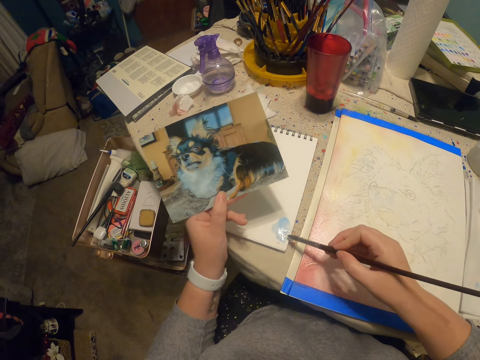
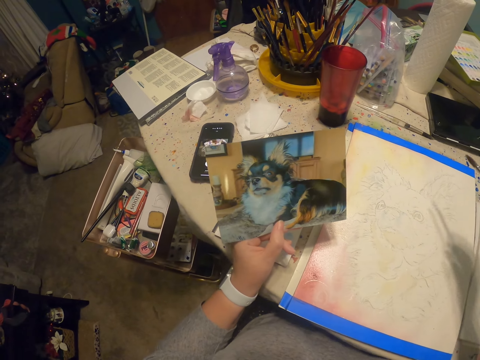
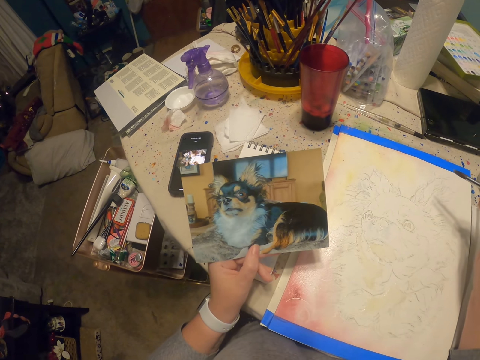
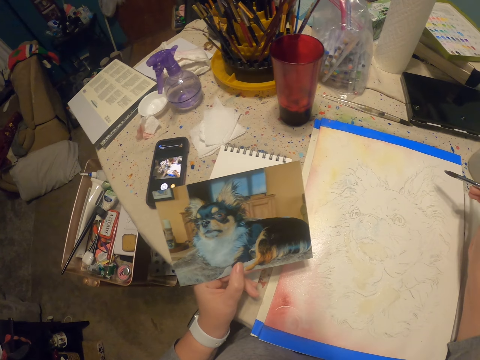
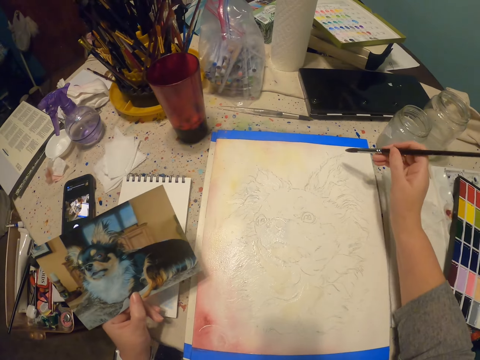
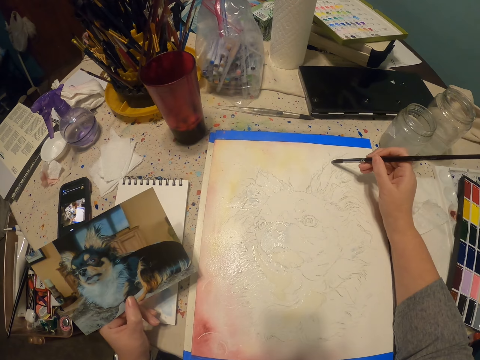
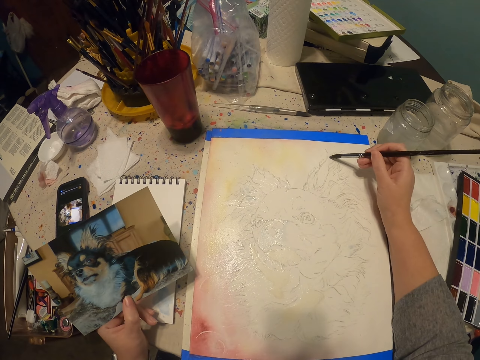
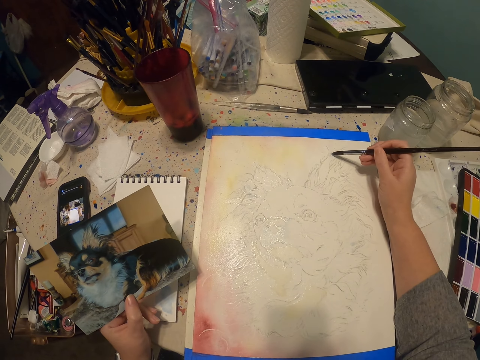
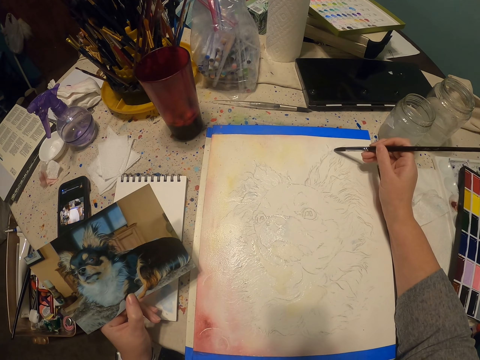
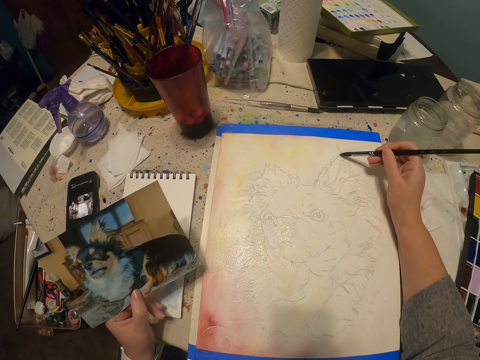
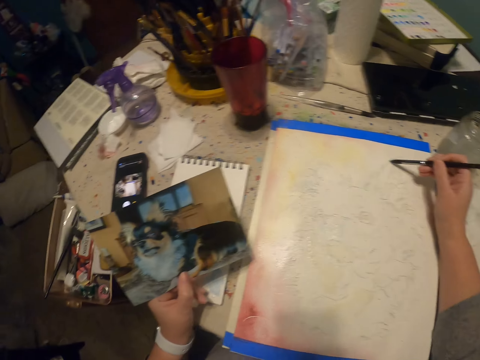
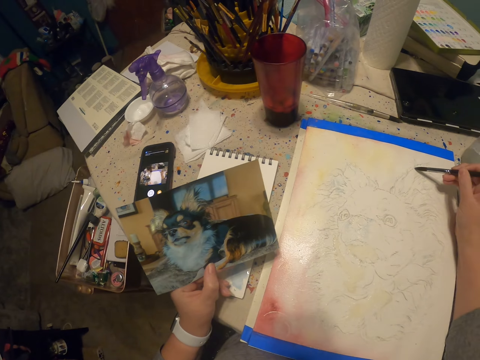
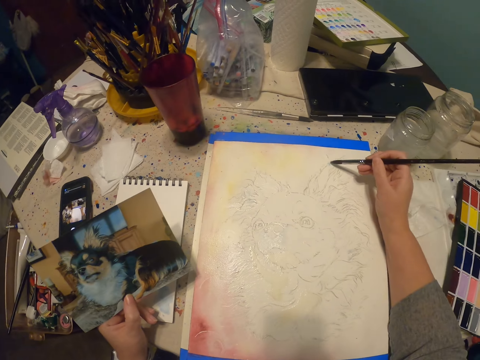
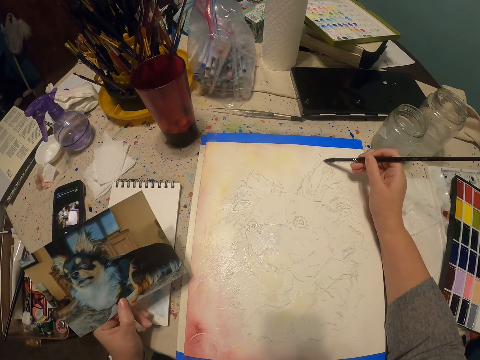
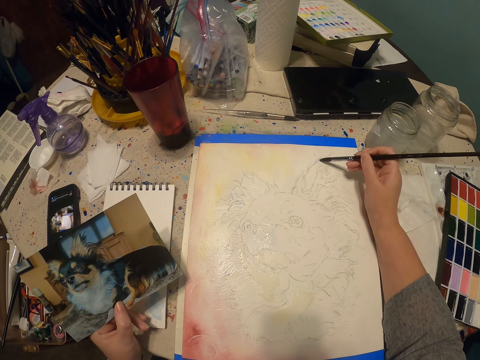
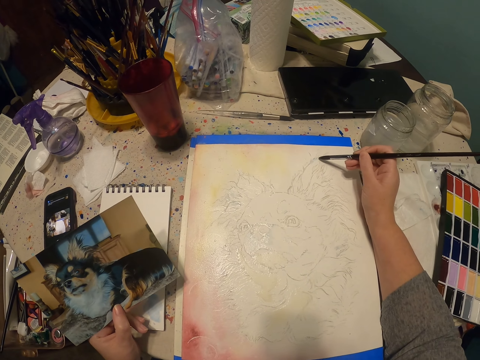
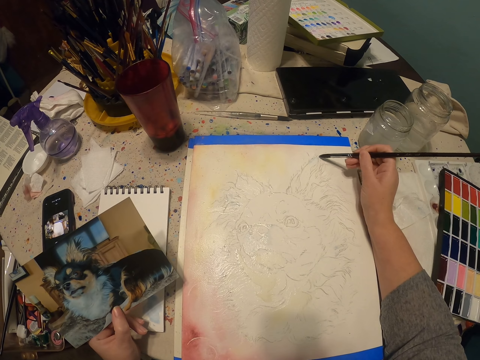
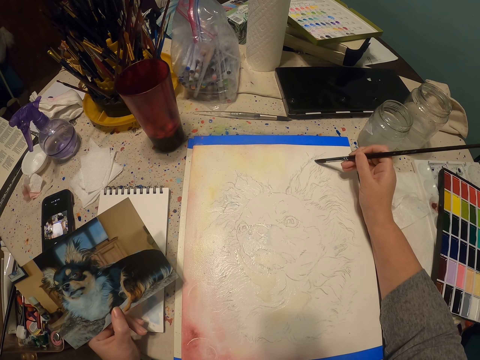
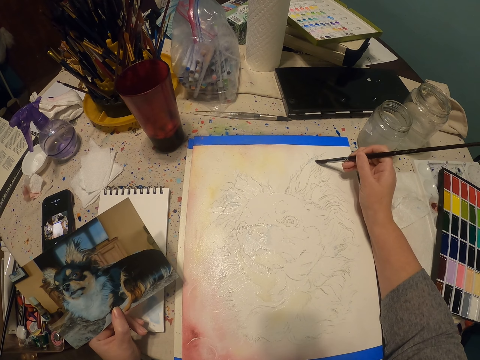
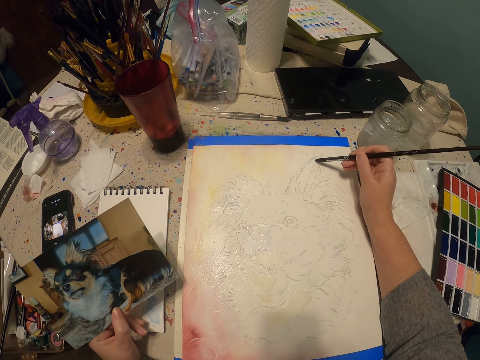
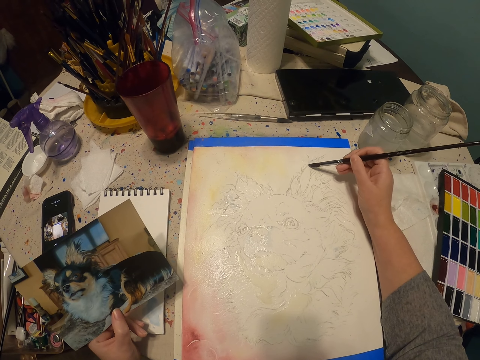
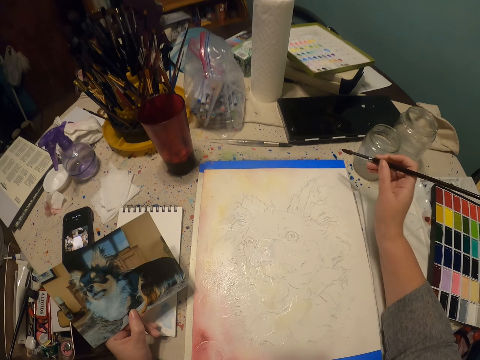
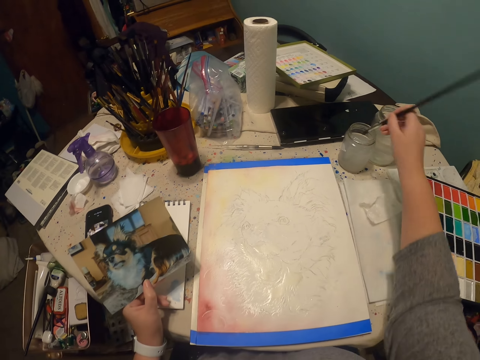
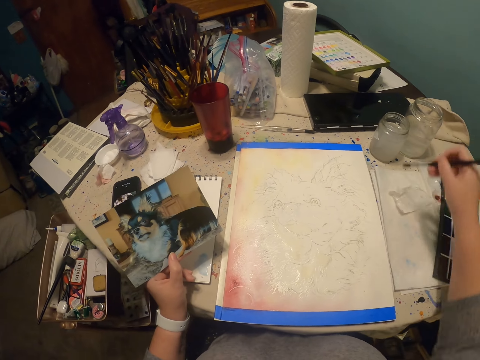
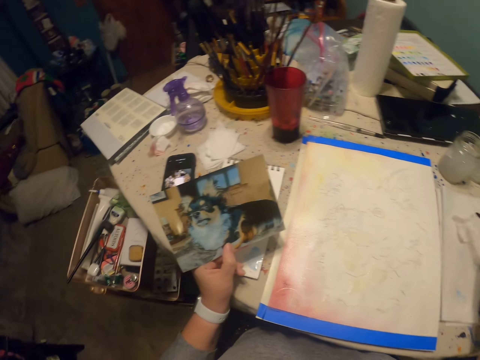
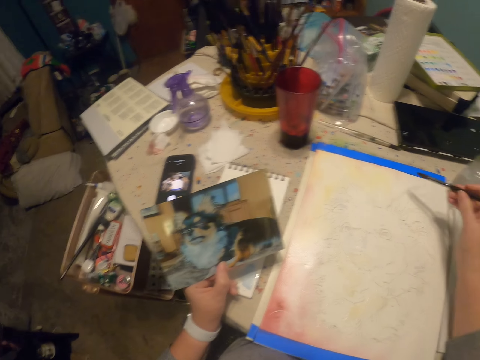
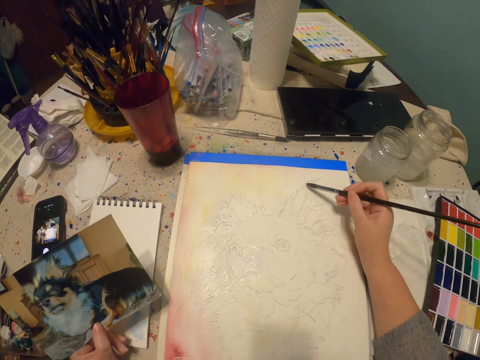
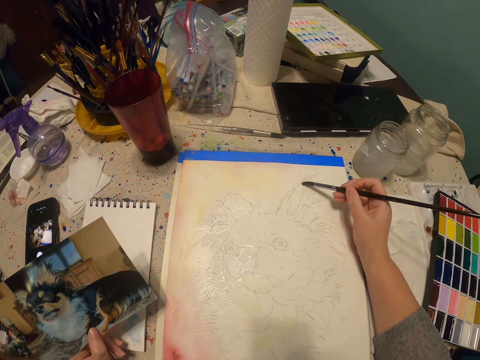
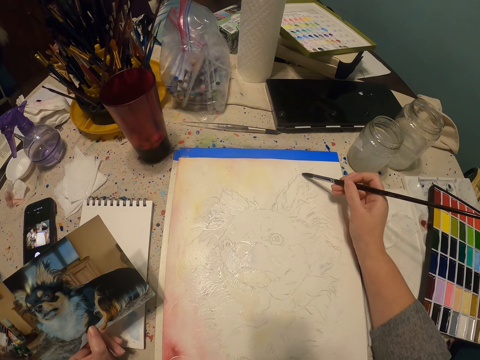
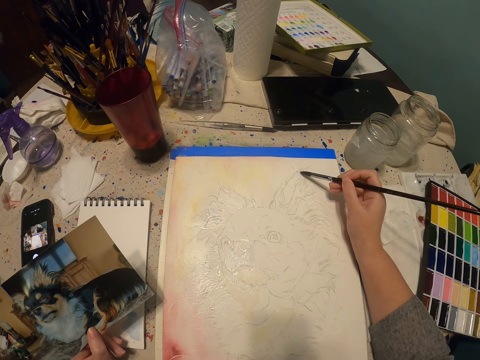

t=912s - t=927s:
The camera wearer paints on the book. They draw the dog. They dip the painting brush in the bottle of water.

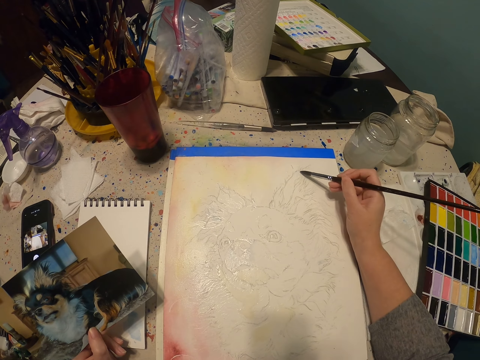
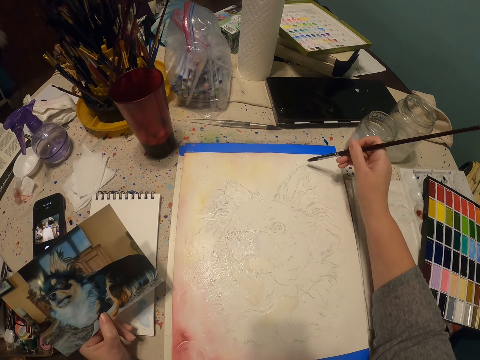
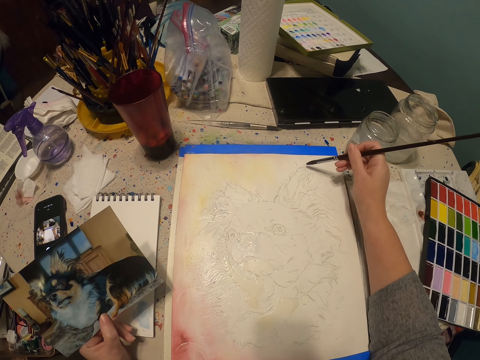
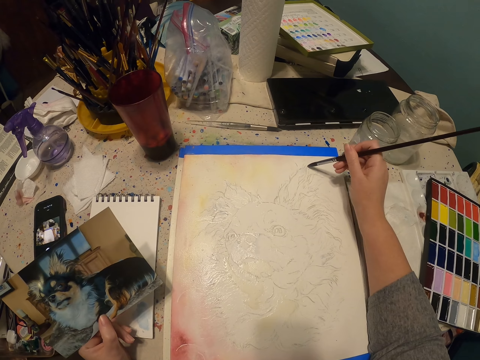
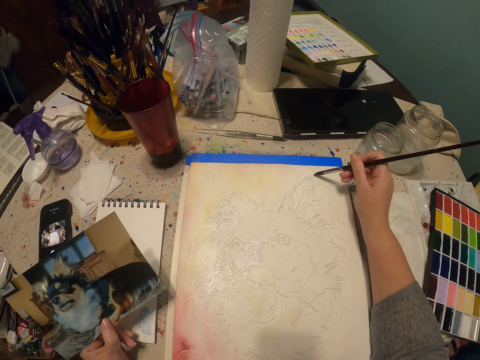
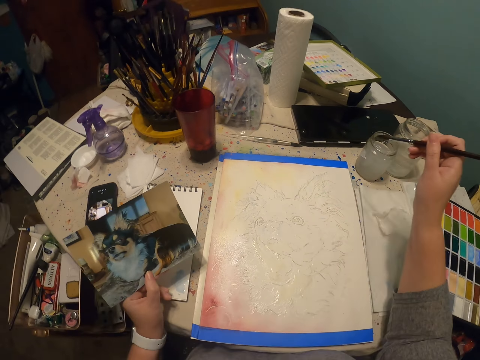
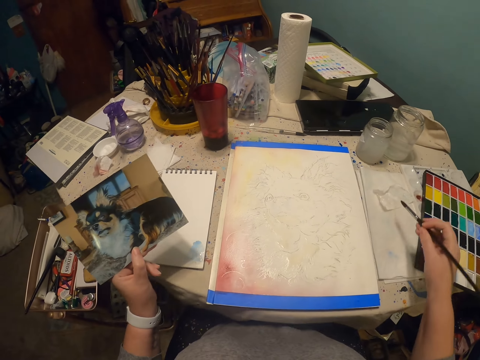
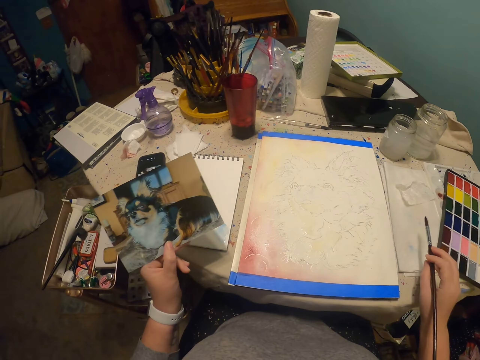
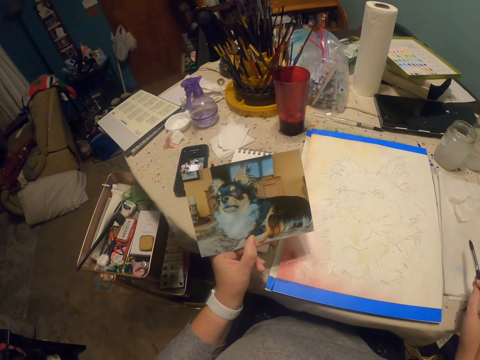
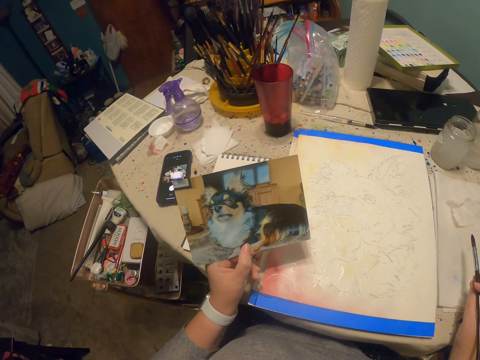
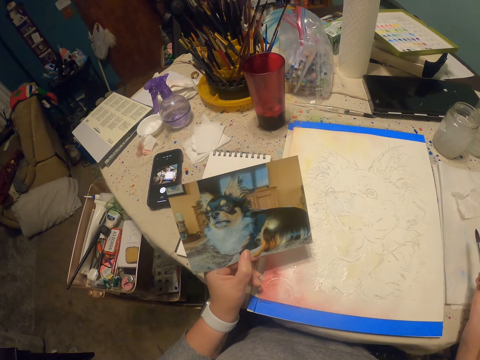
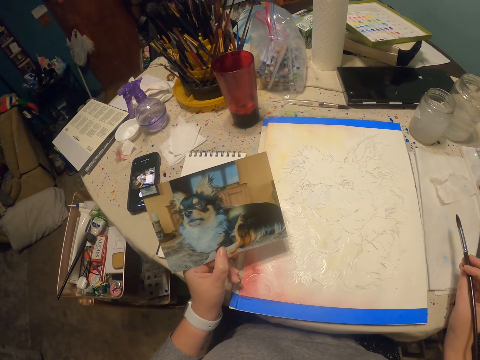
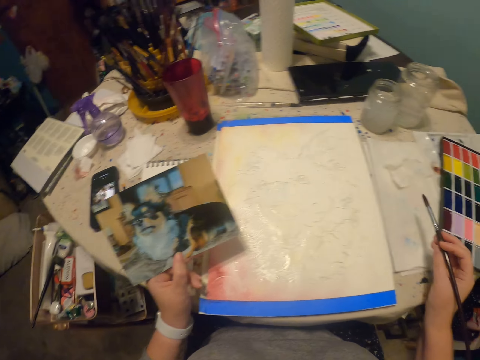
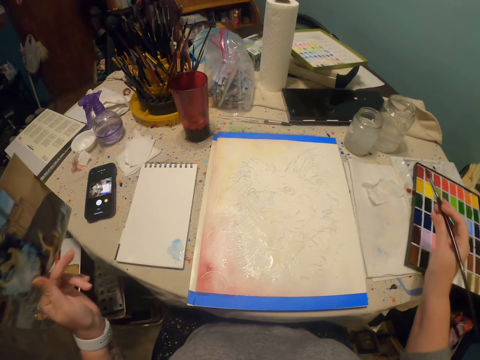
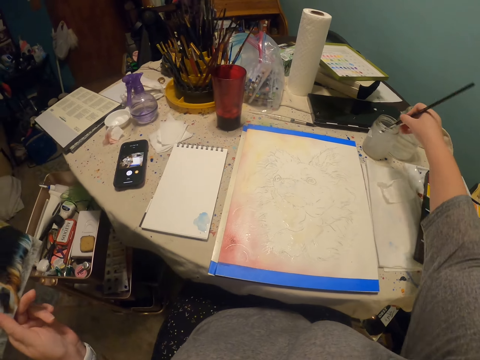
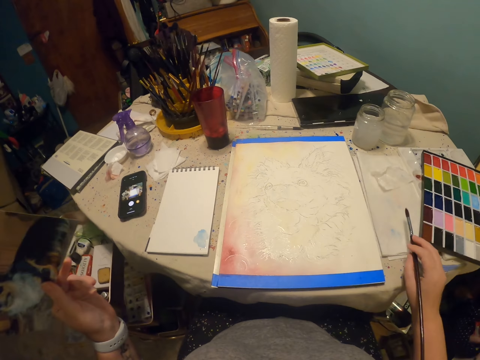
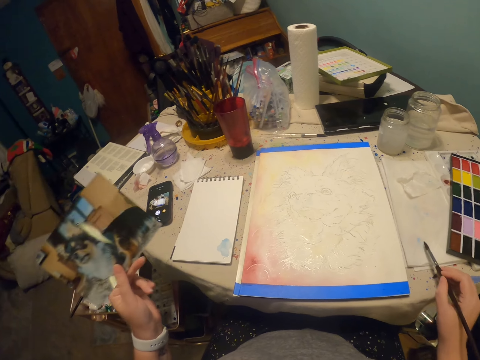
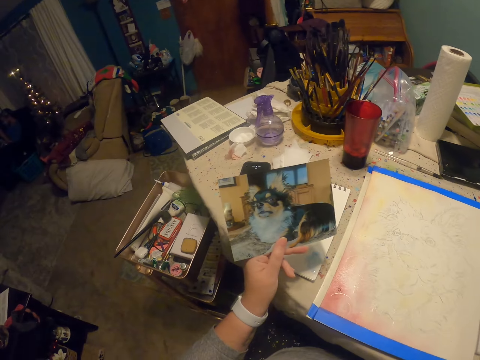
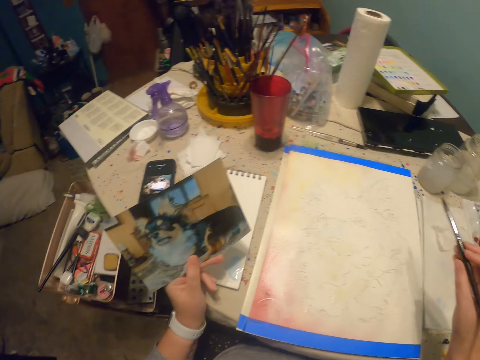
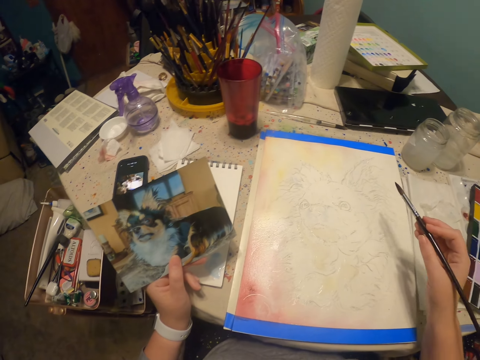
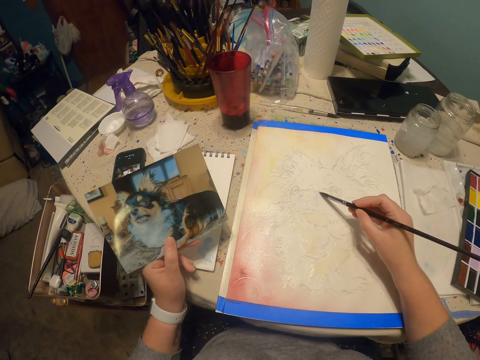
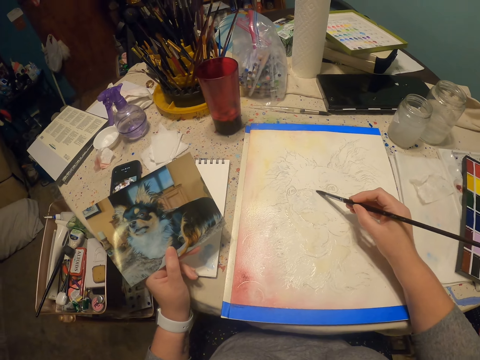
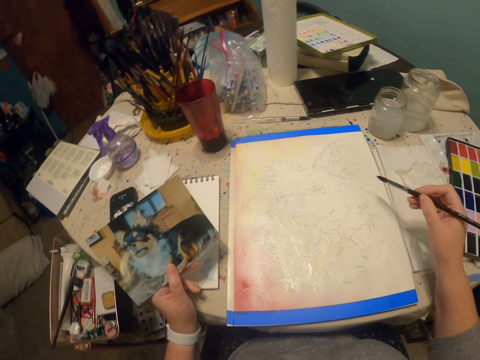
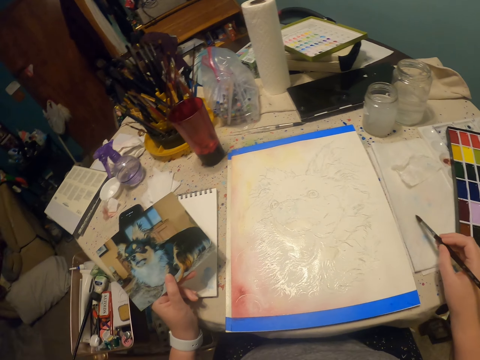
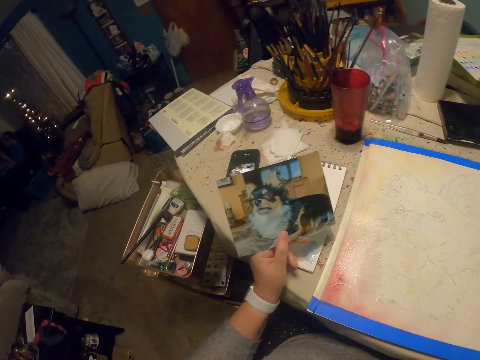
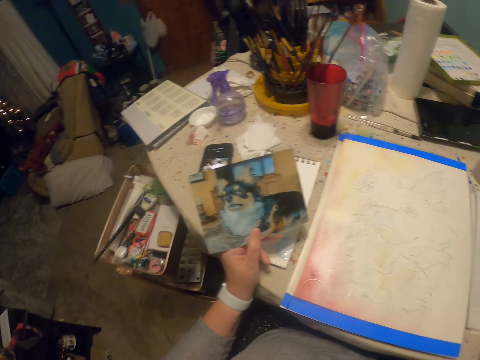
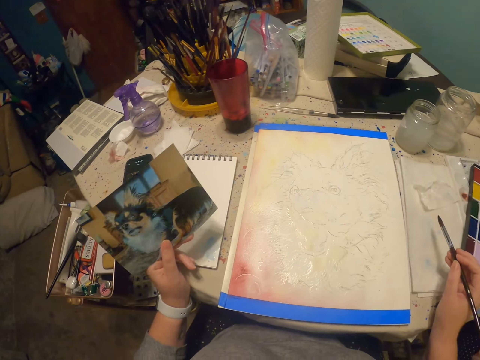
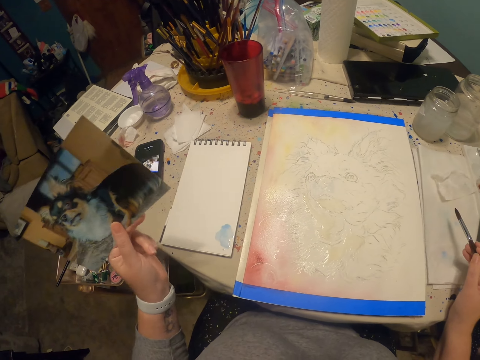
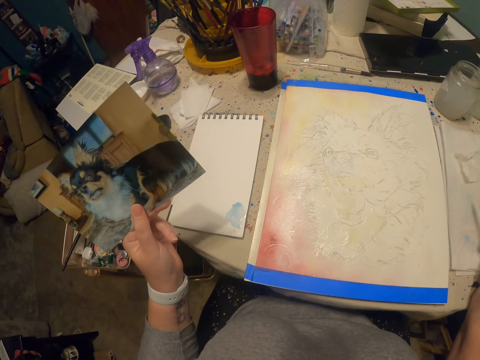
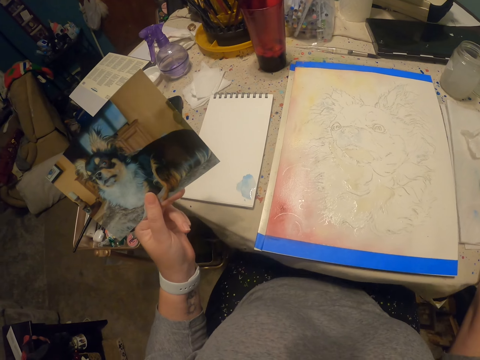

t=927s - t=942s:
The camera wearer dips the brush in liquid. They wipe the brush off liquid. They draw the dog on the book. They wipe the brush off the paint on a piece of paper.
